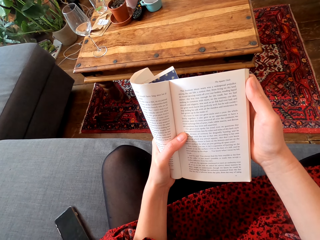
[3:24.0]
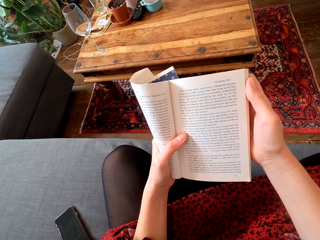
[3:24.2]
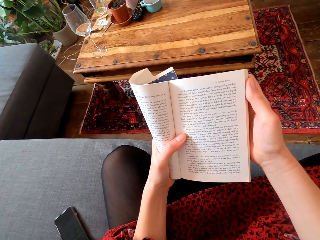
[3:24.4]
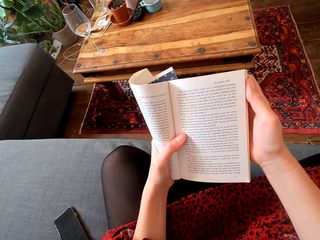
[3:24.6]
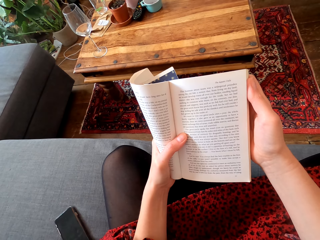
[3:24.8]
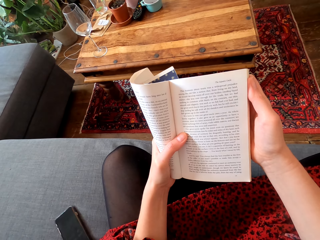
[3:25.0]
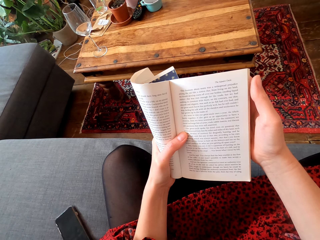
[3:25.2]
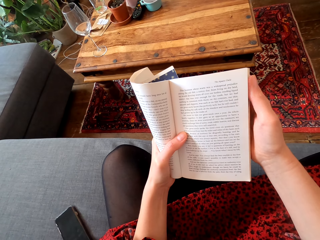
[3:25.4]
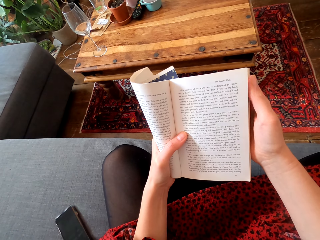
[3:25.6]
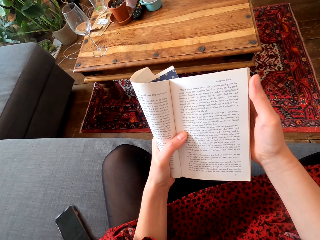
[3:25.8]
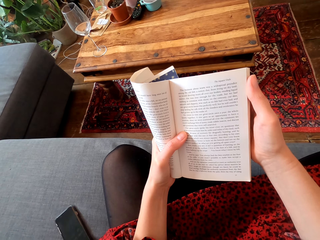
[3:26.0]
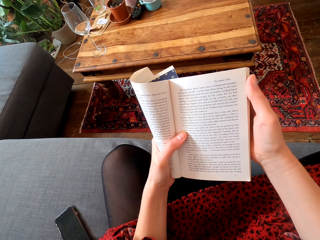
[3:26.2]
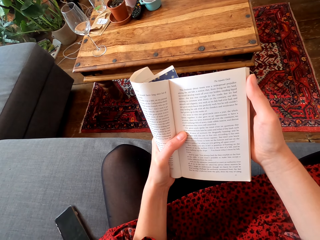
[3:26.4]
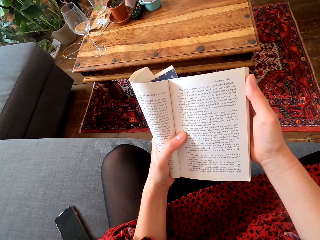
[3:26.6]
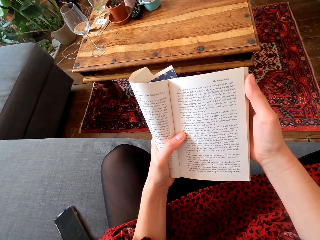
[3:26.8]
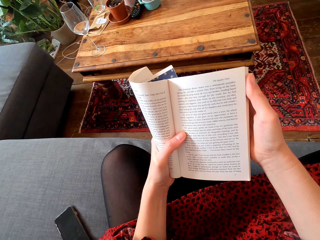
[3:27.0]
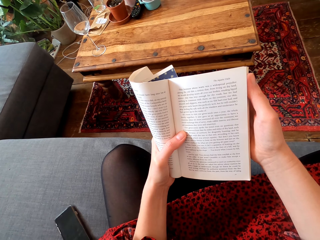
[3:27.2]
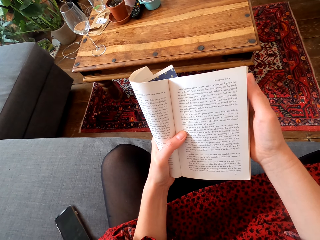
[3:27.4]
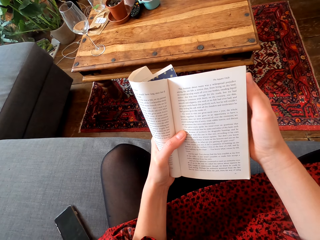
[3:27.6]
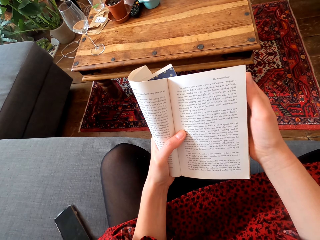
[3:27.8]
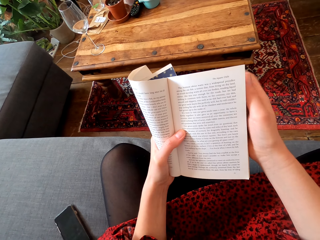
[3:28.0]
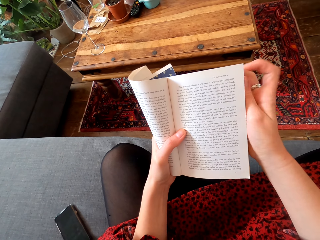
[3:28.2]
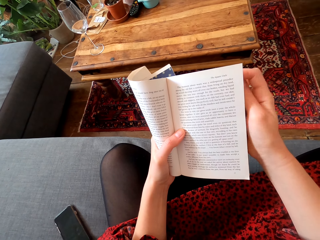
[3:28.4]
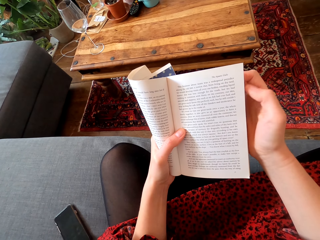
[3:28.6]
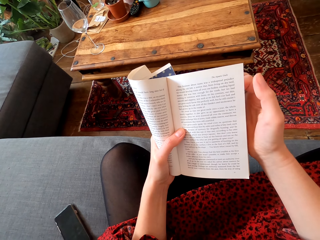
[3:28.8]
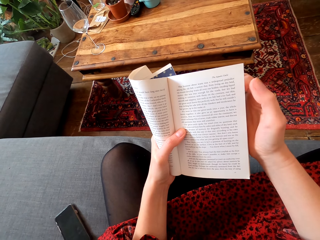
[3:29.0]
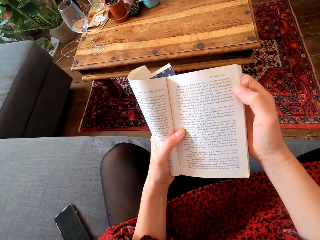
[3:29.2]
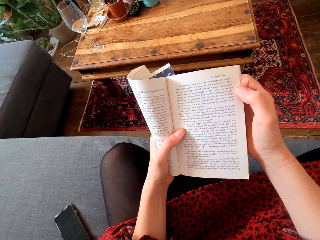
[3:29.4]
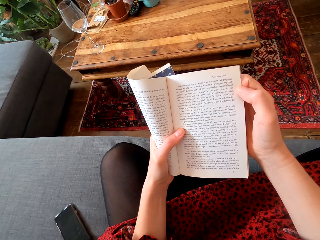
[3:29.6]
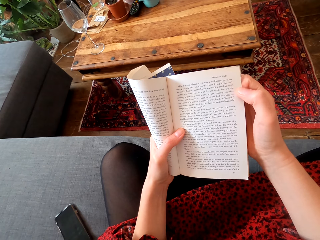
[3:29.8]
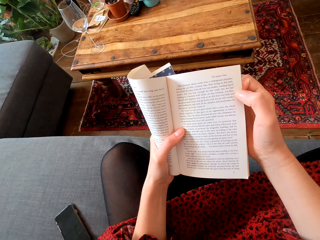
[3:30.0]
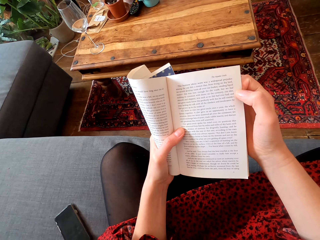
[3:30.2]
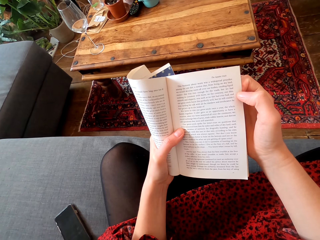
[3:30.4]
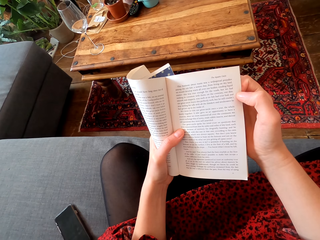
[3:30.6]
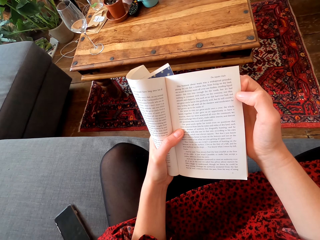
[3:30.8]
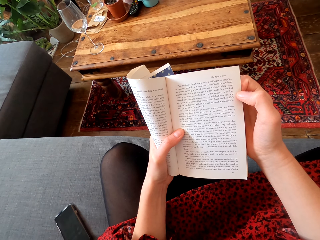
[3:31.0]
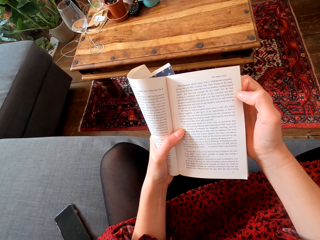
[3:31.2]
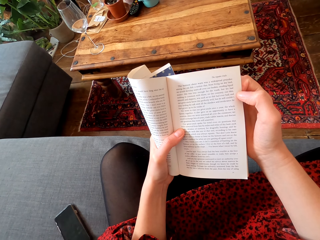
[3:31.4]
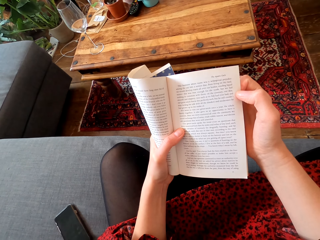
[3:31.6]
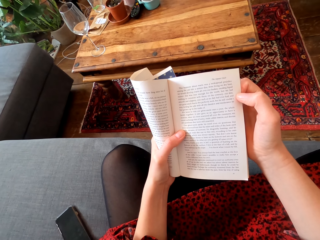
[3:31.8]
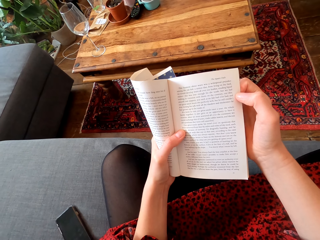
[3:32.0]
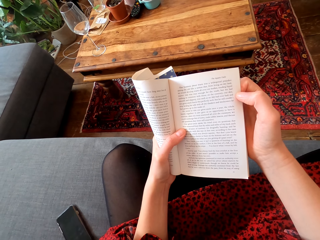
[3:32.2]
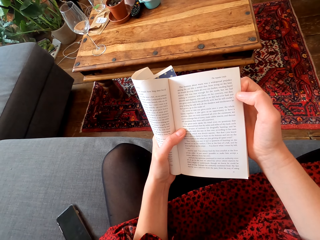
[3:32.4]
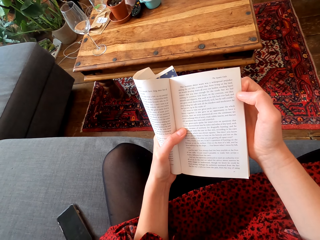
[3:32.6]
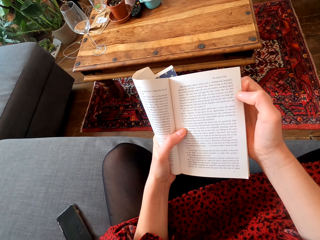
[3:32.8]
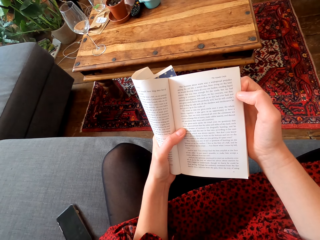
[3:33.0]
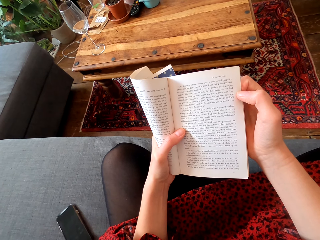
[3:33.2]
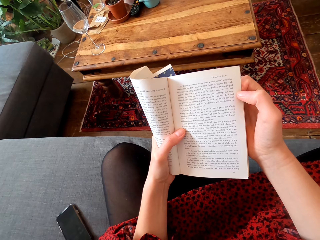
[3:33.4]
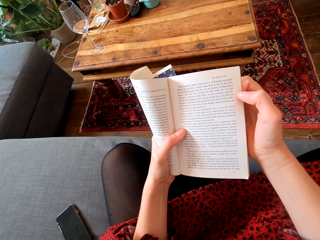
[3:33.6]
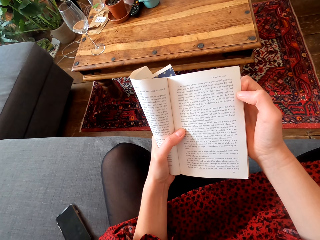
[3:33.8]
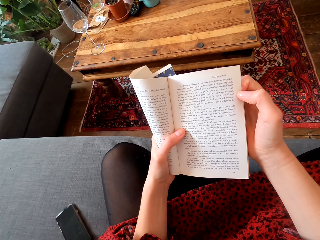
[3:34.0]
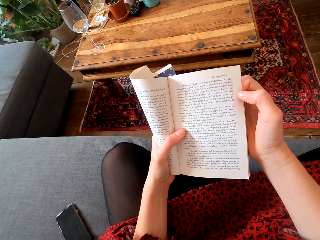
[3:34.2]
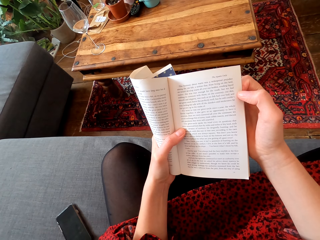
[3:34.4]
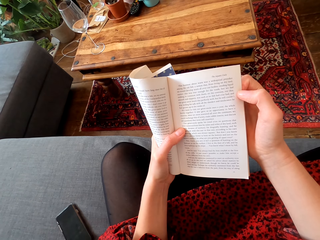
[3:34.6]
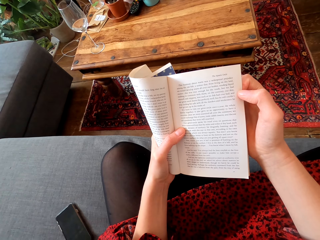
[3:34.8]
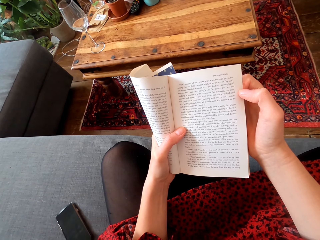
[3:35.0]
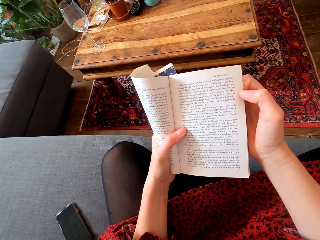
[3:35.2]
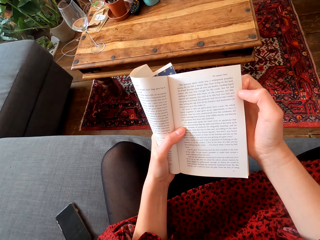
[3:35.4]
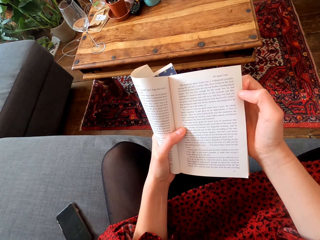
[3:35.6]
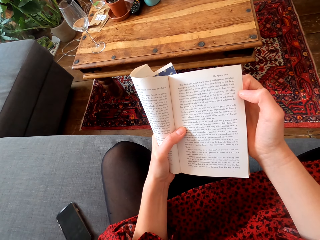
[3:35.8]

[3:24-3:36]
The camera wearer aligns a page of a book. They read the book.

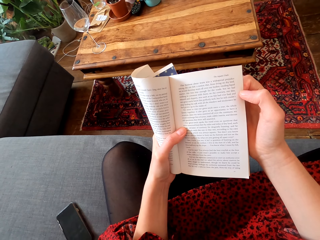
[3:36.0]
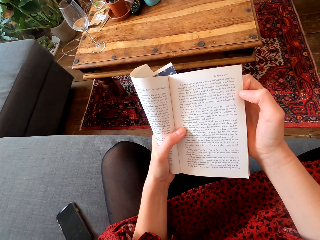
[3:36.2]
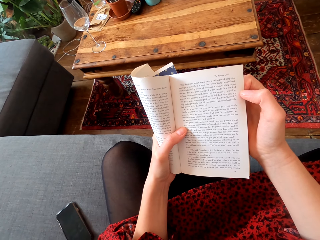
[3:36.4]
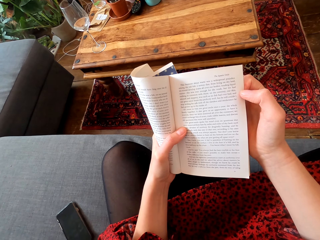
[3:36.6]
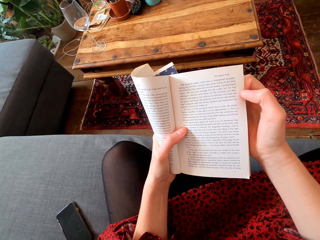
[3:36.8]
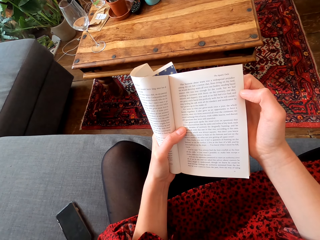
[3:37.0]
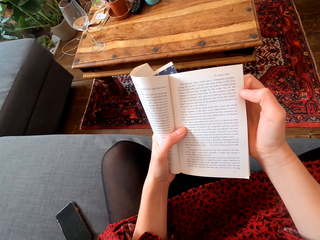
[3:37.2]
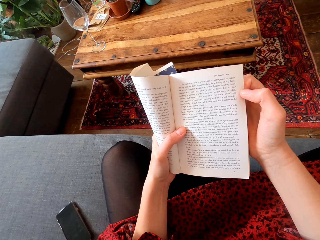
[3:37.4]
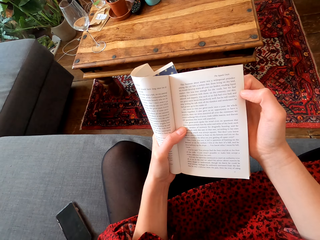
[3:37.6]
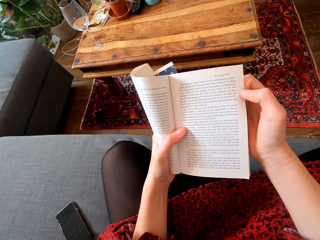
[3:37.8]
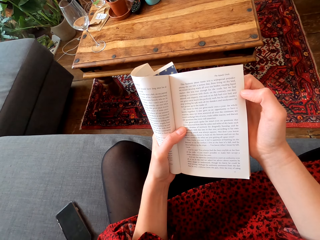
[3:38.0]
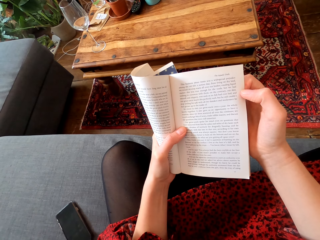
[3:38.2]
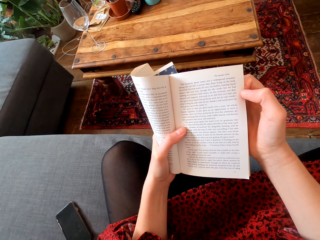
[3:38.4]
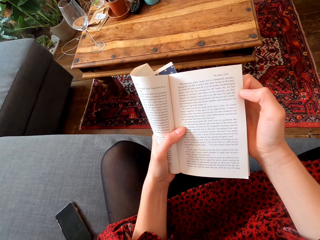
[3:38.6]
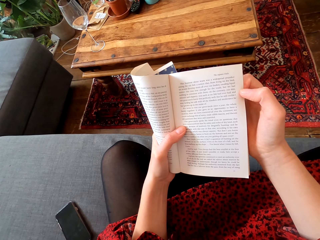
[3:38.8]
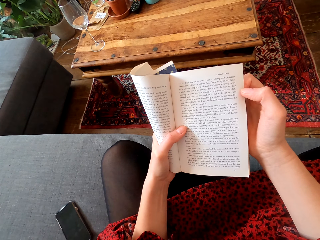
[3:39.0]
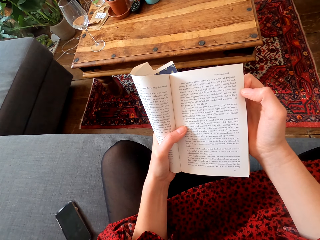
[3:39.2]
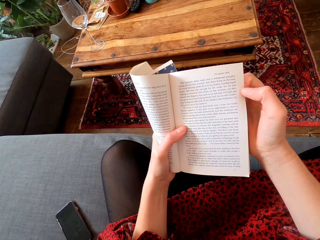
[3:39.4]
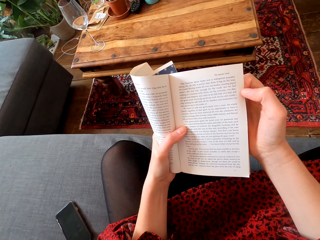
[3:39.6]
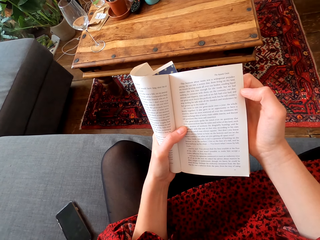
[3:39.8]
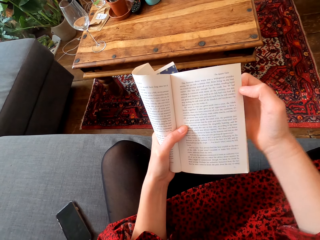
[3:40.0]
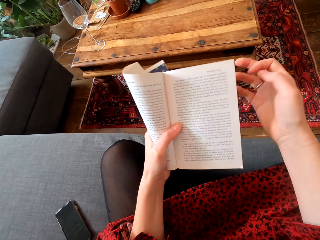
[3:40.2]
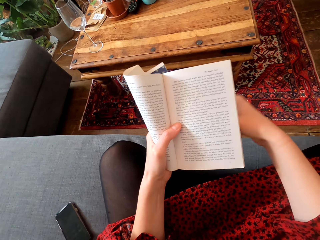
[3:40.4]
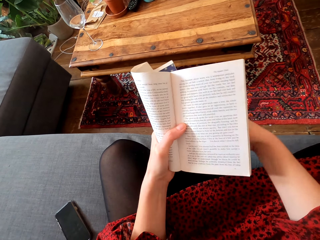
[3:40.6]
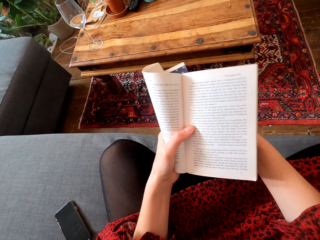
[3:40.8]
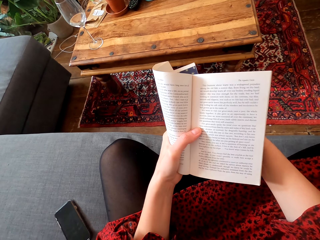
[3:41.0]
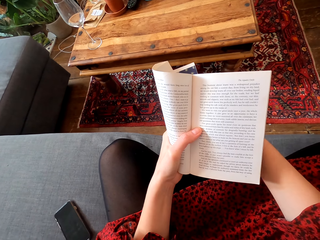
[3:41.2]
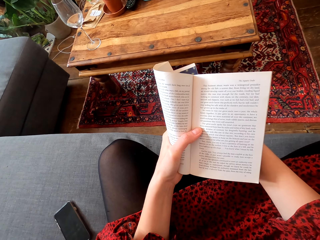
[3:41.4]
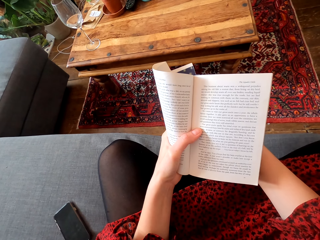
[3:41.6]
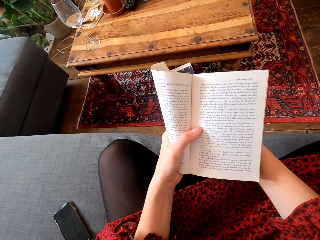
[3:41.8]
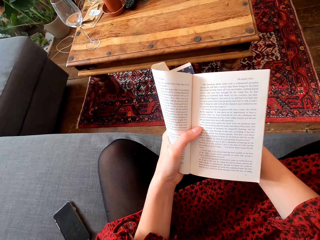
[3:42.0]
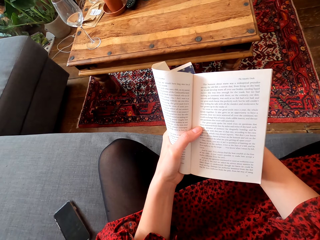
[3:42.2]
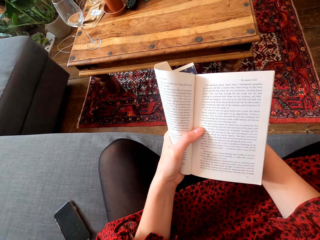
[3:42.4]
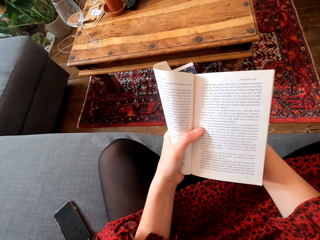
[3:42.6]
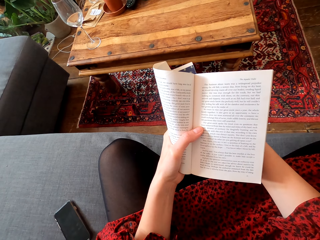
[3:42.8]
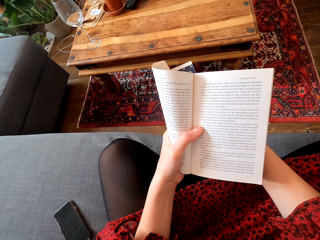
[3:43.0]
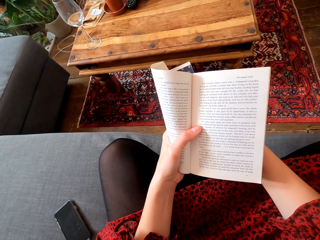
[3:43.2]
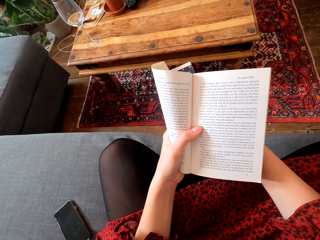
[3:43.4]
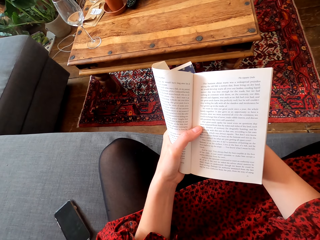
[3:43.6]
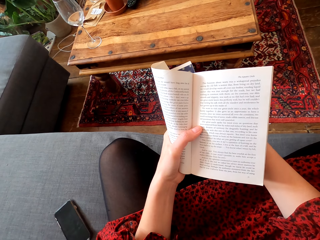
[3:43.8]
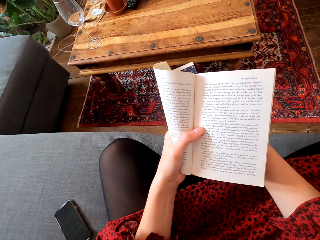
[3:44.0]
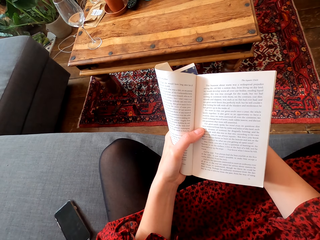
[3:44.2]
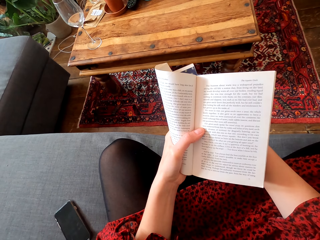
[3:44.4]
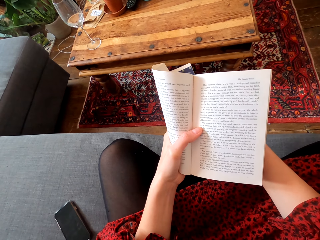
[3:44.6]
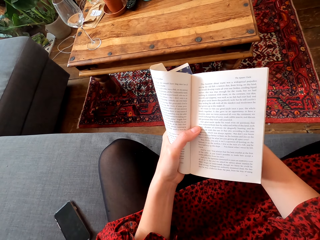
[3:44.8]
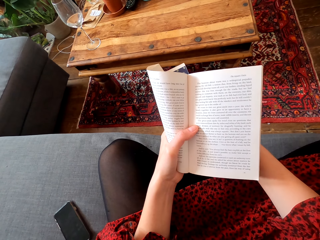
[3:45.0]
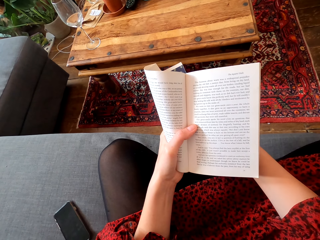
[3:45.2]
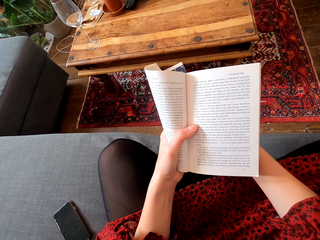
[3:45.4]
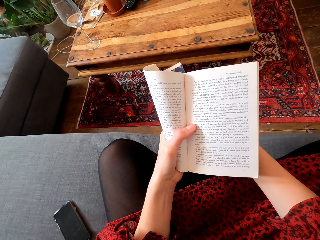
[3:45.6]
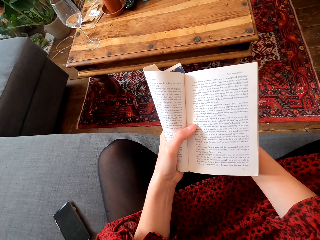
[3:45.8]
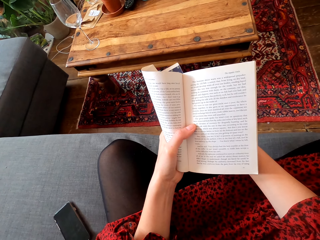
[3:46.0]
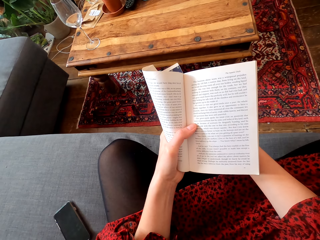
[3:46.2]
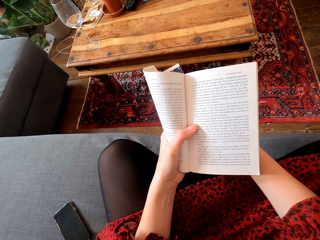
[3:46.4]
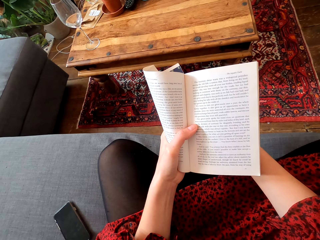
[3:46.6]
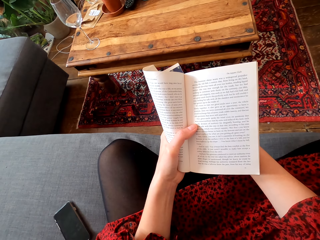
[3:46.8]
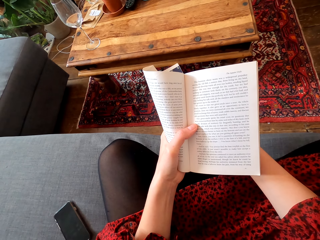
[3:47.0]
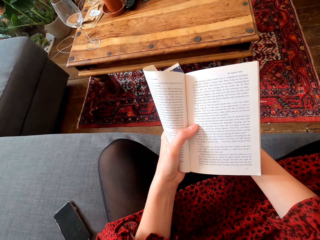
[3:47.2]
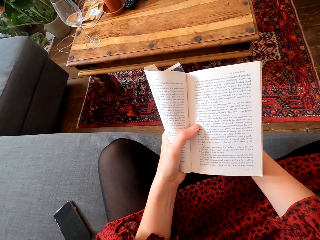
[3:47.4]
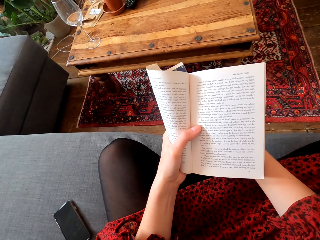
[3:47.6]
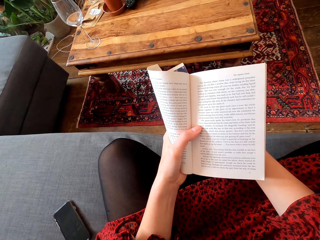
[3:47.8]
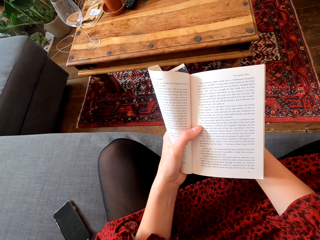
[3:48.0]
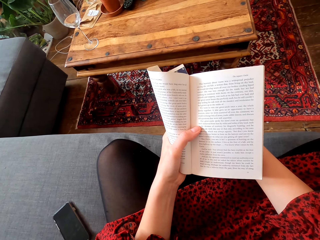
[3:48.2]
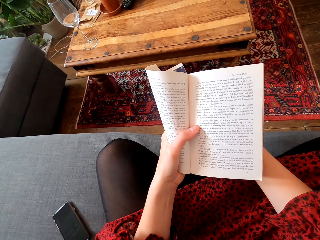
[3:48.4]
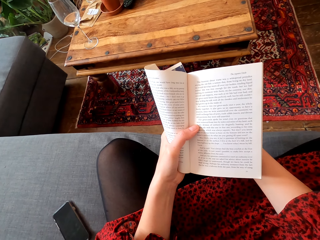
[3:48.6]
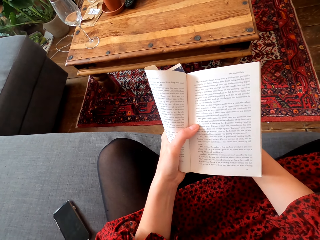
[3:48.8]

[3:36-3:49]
The camera wearer touches the leg using the right hand. They read the novel.
